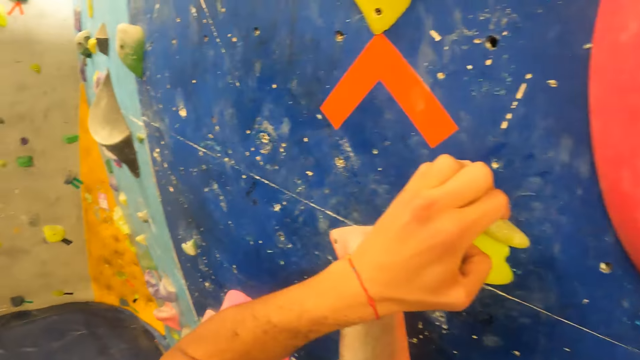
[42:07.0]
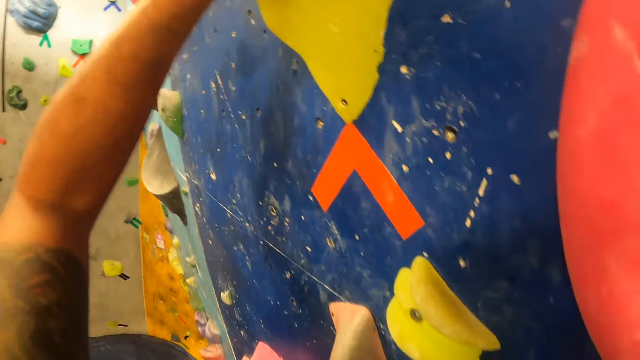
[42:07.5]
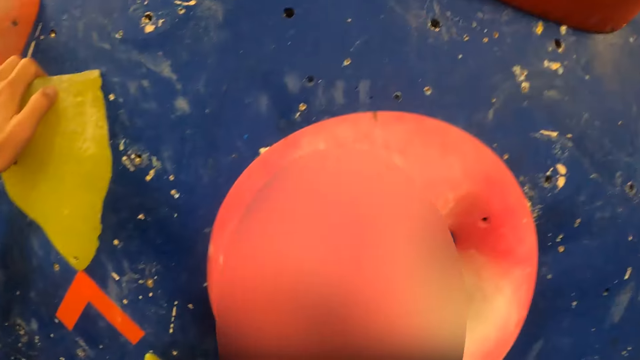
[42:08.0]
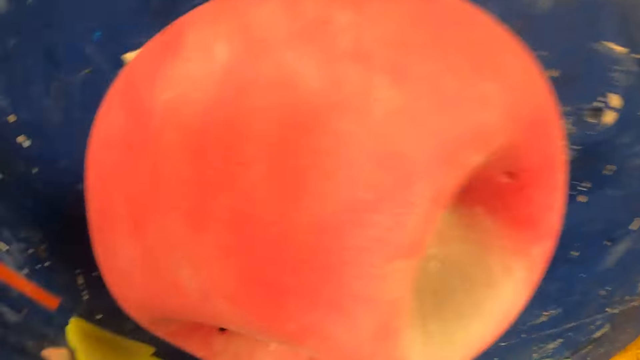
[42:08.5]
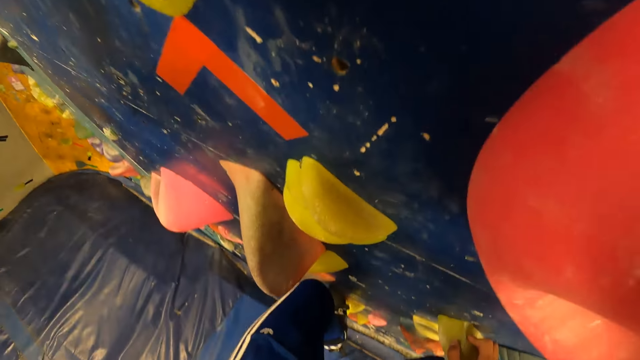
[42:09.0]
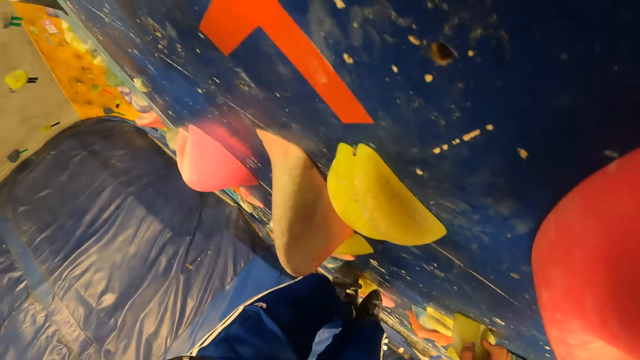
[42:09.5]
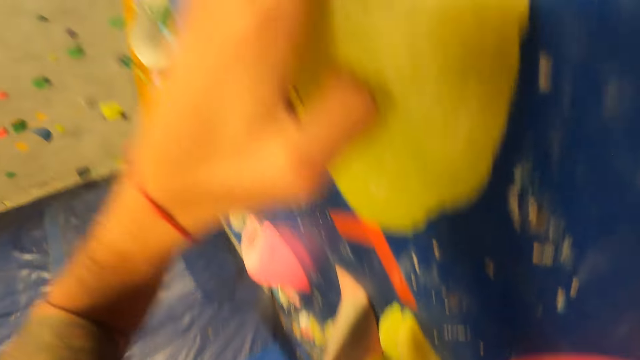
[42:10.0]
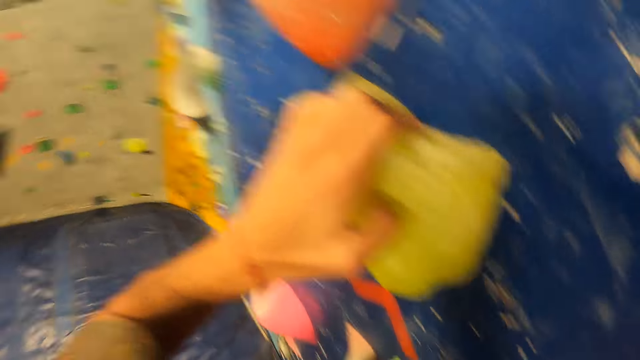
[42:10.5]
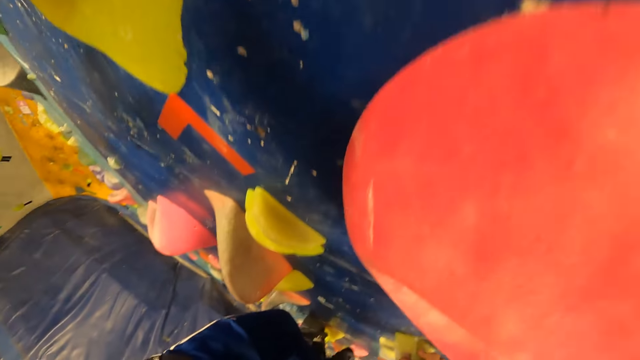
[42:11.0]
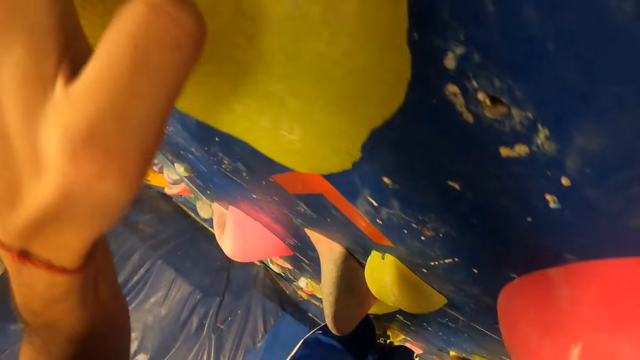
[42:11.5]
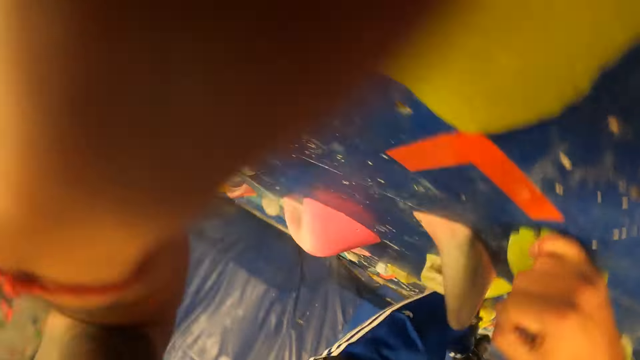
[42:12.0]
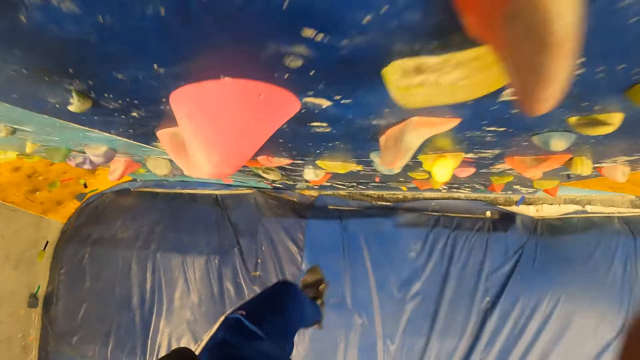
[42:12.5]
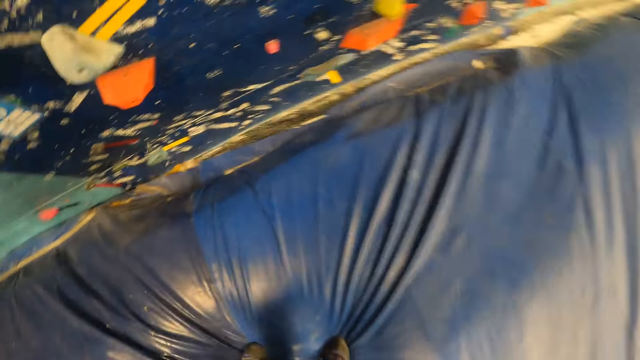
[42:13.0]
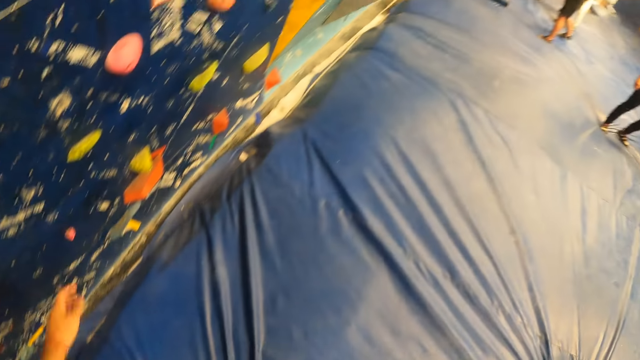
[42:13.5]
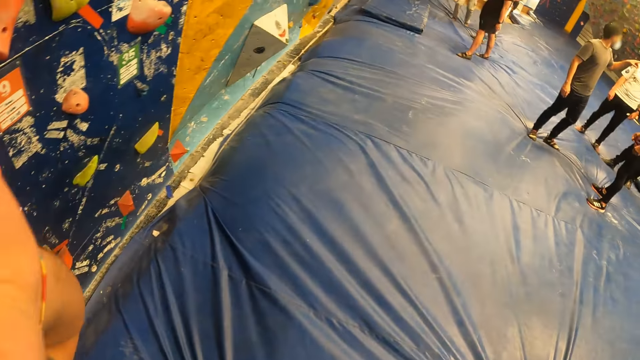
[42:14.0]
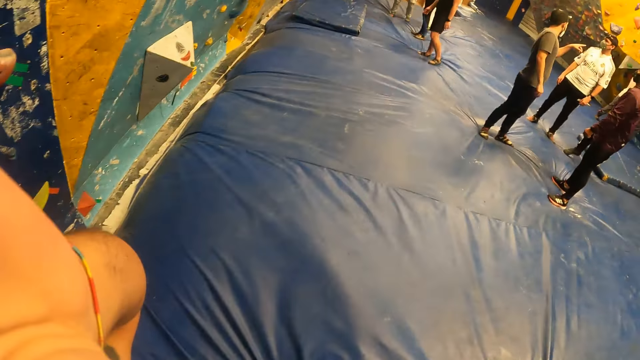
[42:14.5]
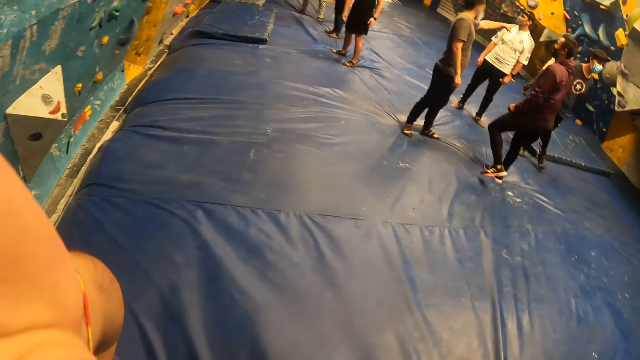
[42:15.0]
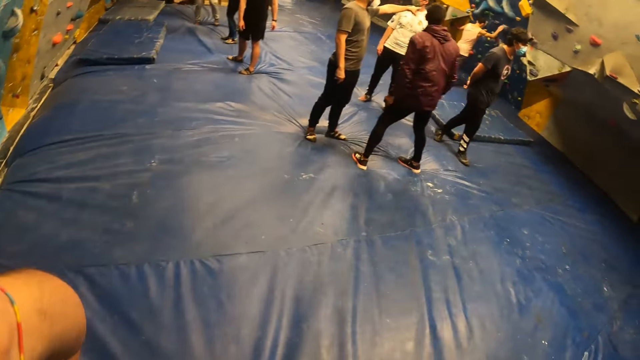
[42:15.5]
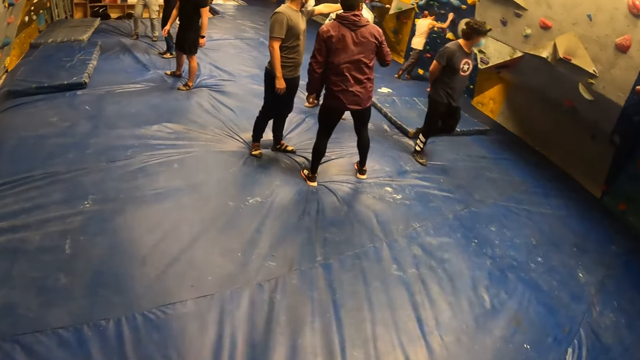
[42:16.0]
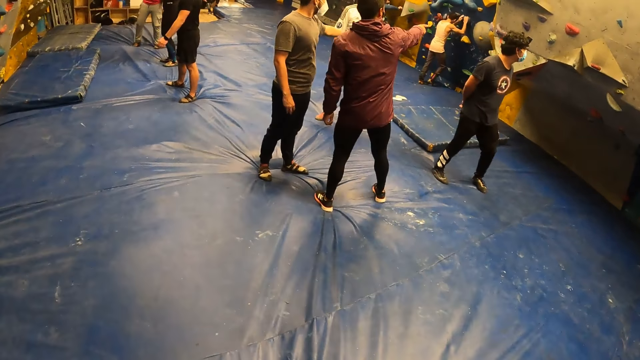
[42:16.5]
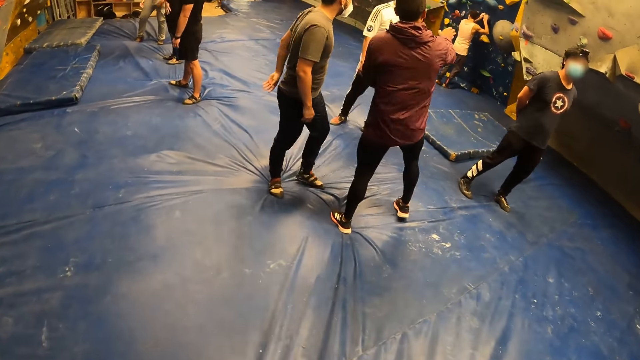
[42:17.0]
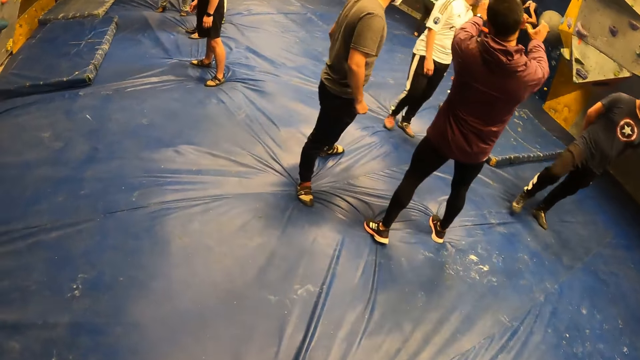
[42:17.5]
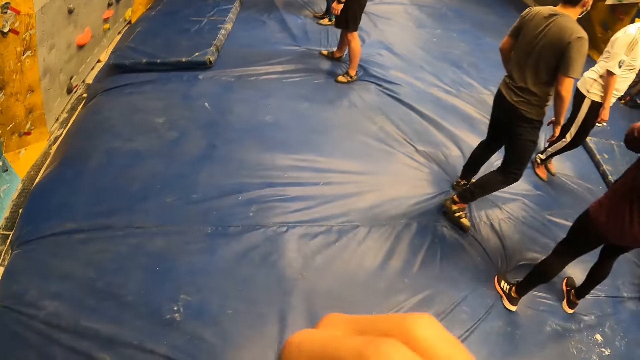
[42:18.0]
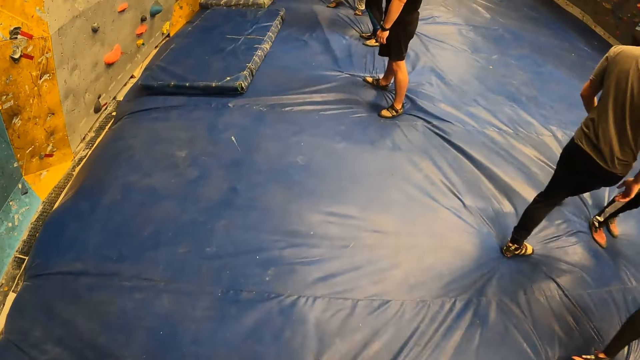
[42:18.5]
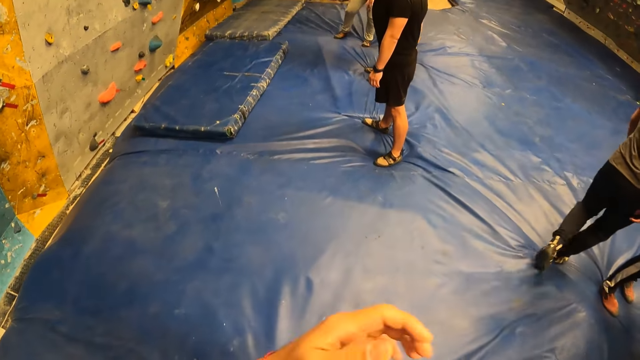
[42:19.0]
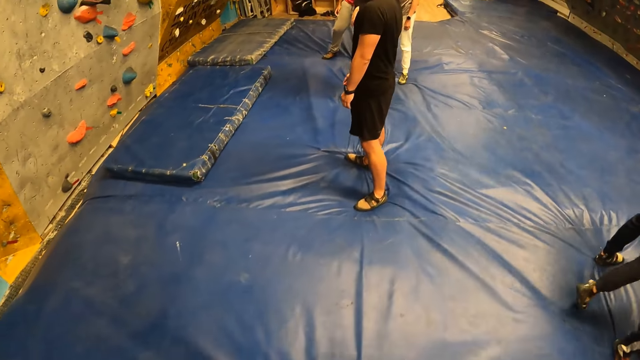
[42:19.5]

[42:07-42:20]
The camera wearer falls from the indoor climbing wall. They jump down. They adjust the body camera. They walk around the boulder gym.

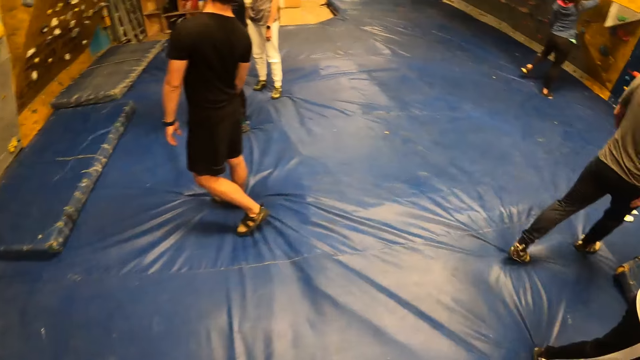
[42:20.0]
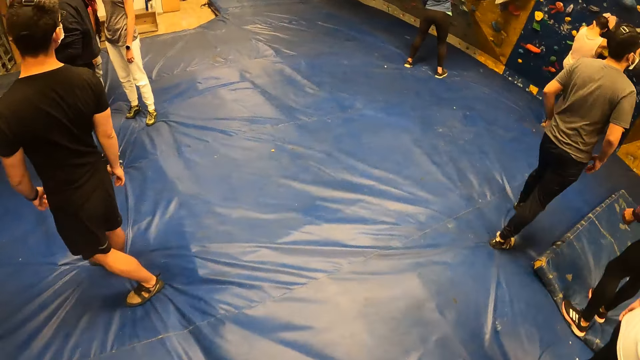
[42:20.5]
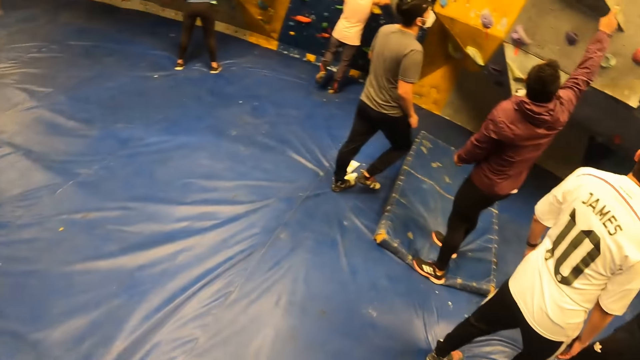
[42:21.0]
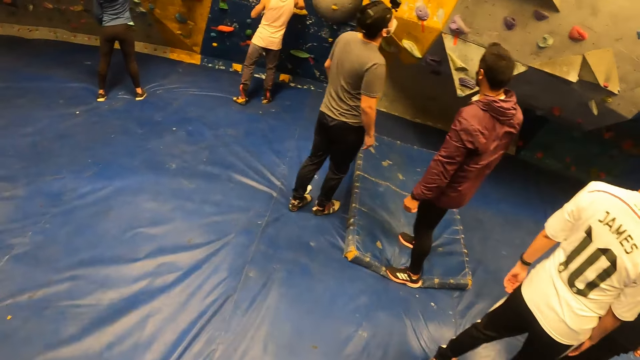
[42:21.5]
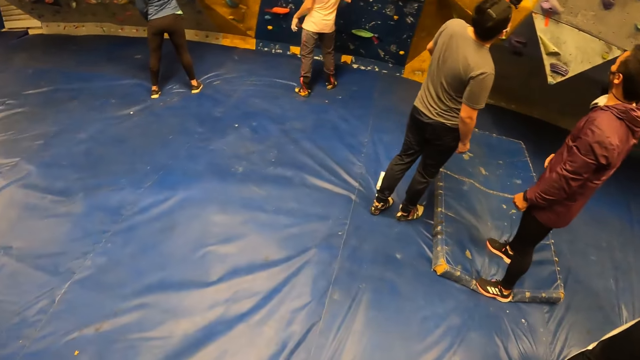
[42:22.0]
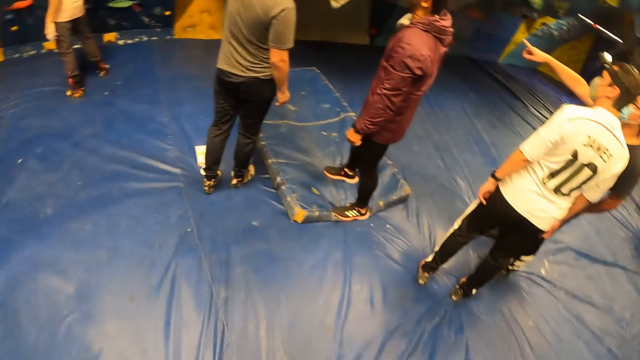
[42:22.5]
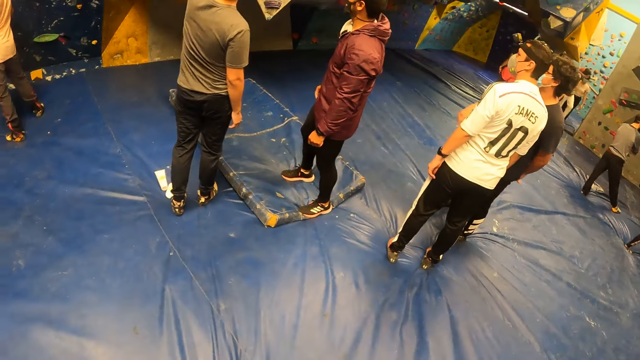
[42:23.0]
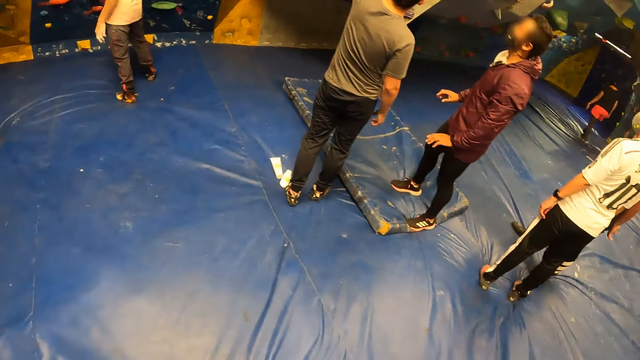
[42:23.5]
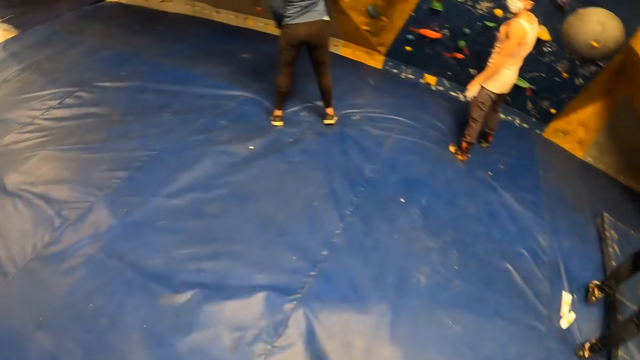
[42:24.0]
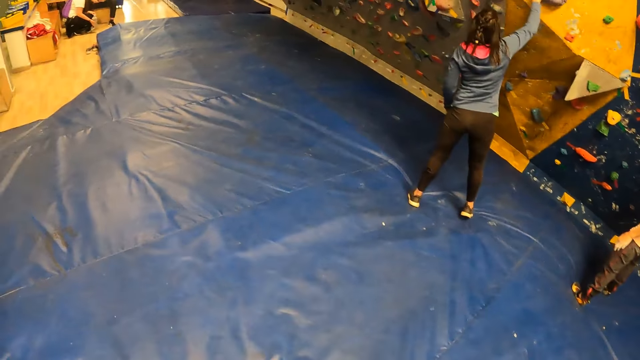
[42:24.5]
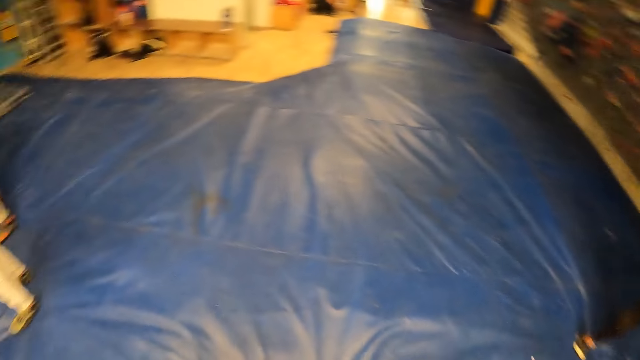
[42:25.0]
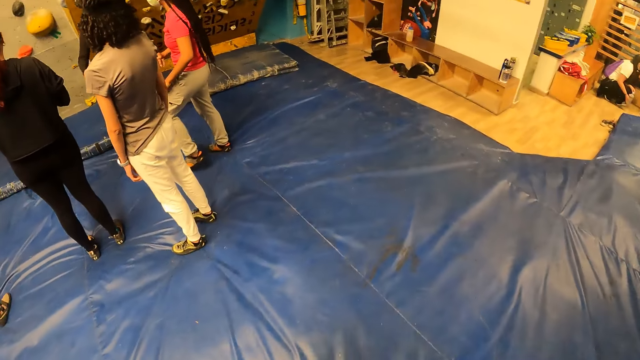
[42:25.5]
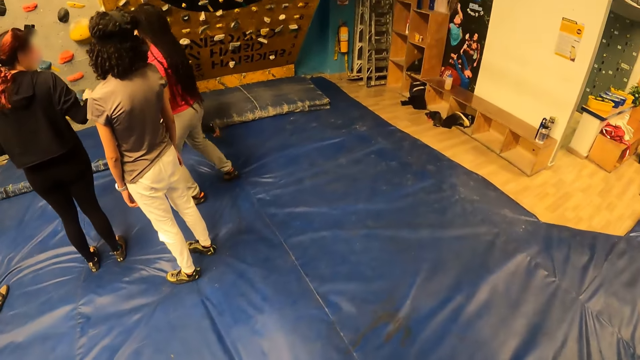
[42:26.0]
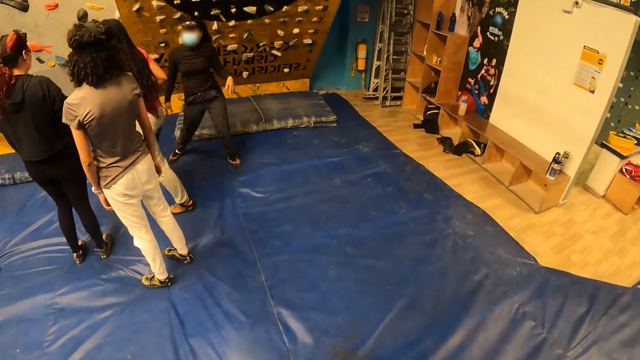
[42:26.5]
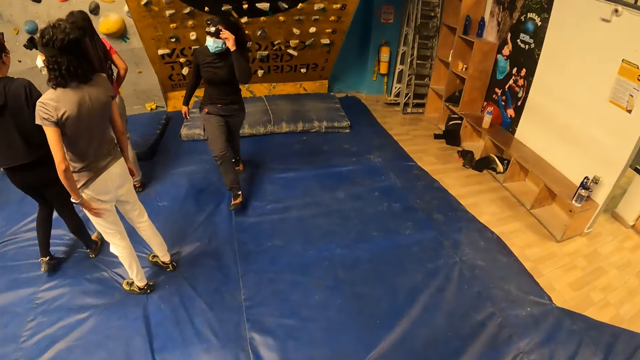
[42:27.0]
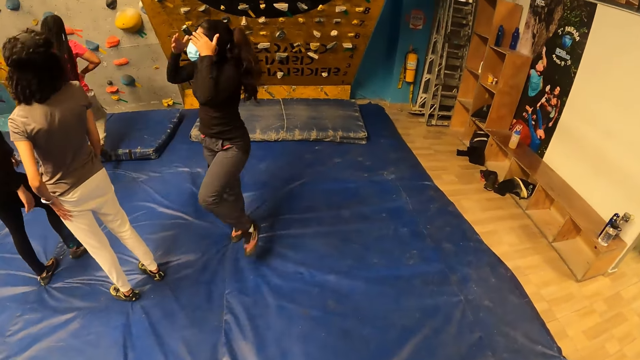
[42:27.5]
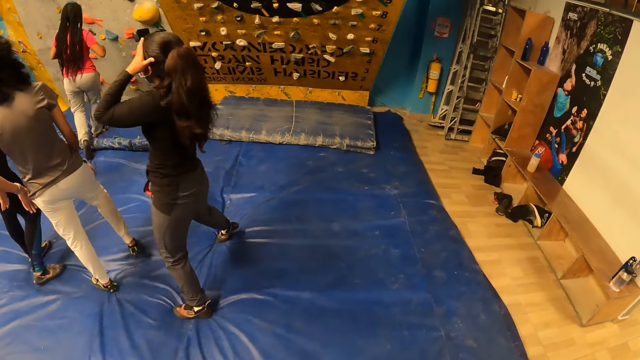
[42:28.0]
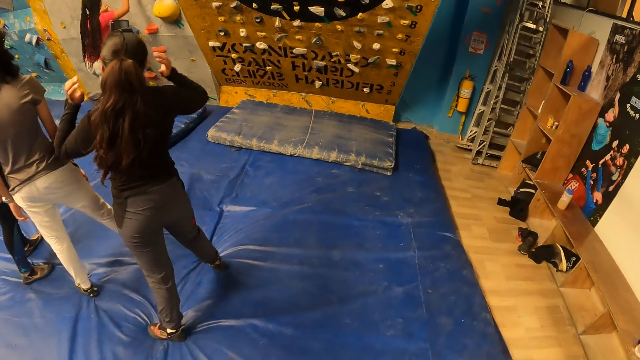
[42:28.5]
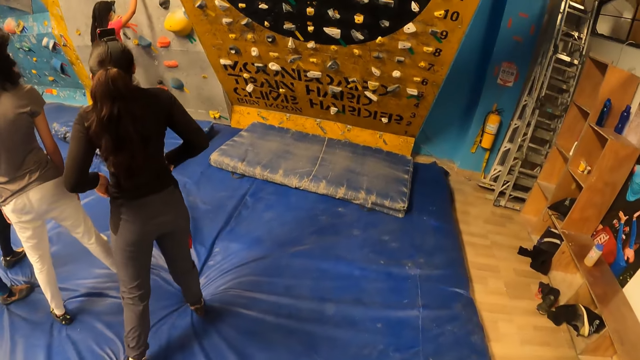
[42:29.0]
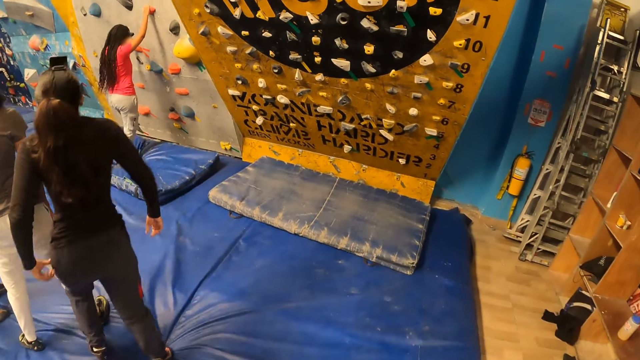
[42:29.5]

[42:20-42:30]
The camera wearer looks around the boulder gym. They walk around the boulder gym.
